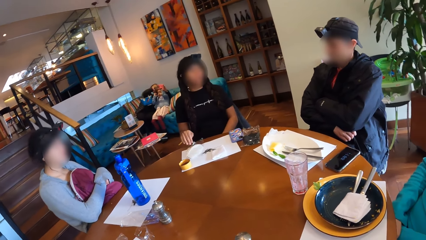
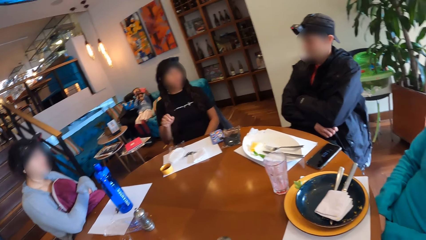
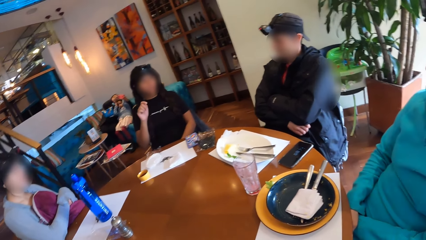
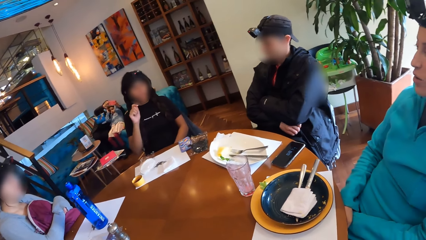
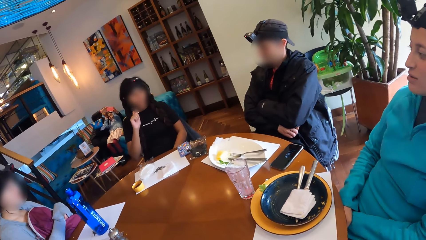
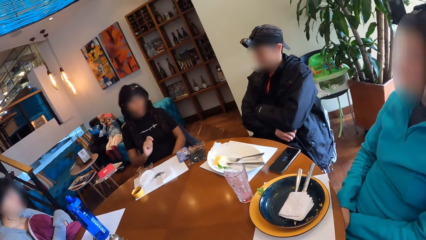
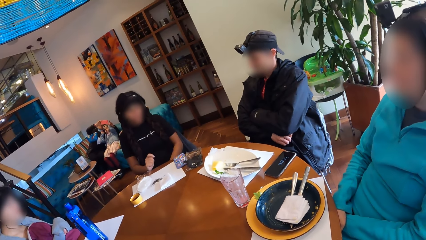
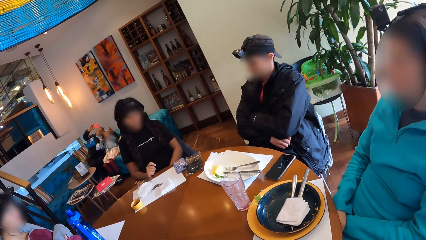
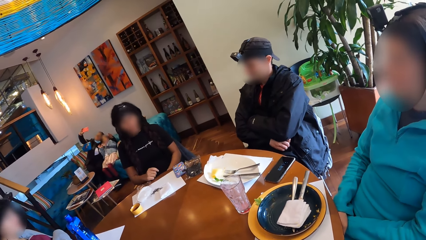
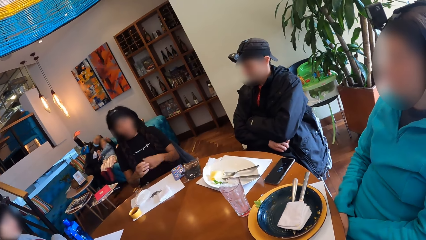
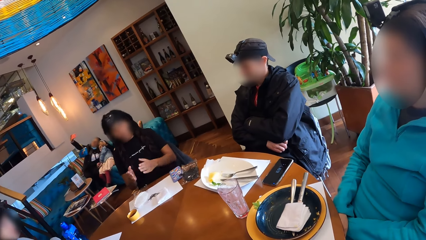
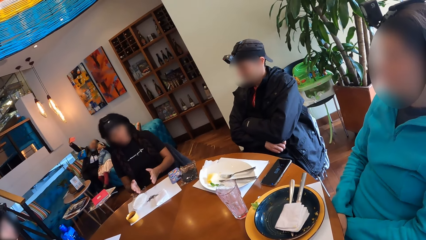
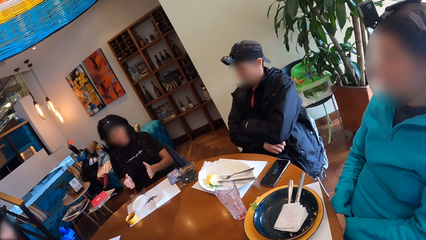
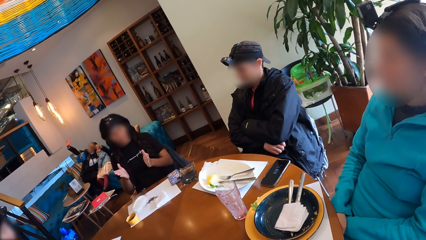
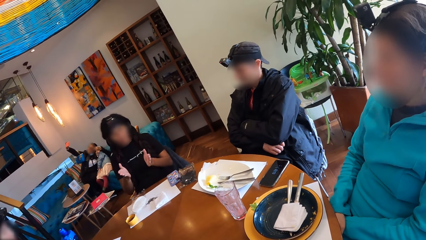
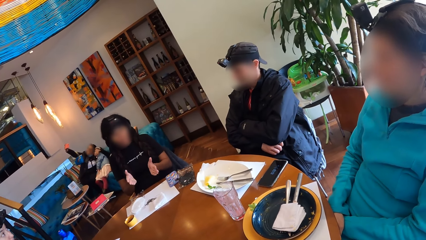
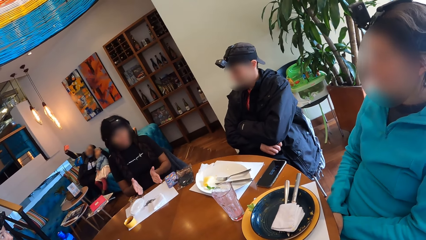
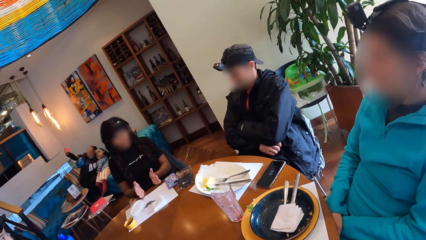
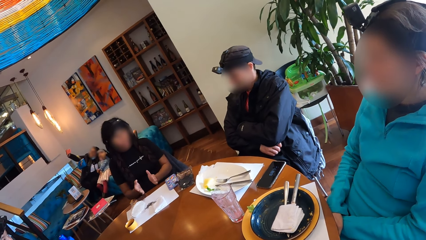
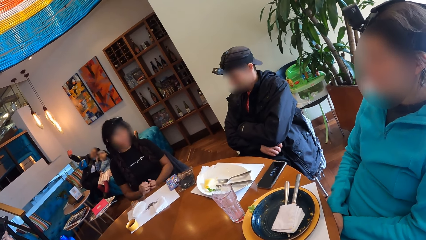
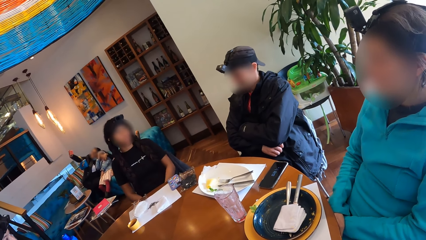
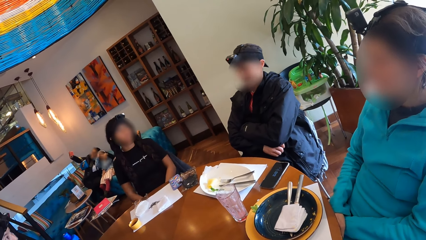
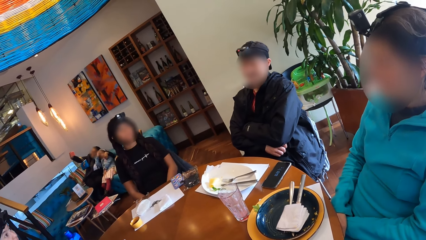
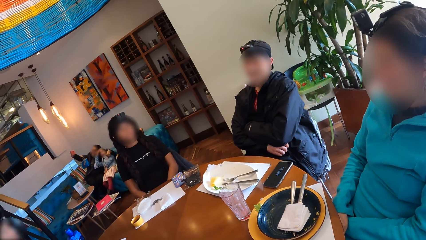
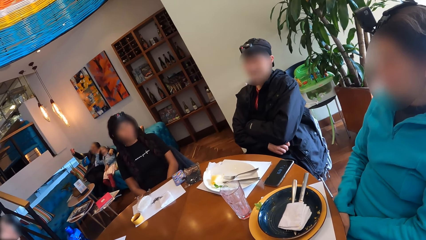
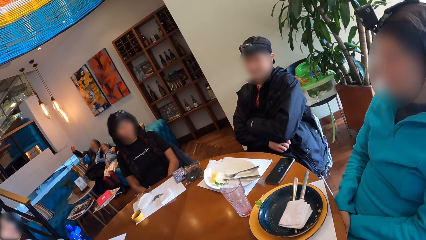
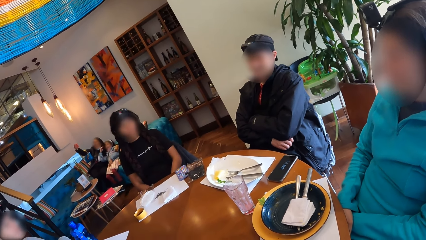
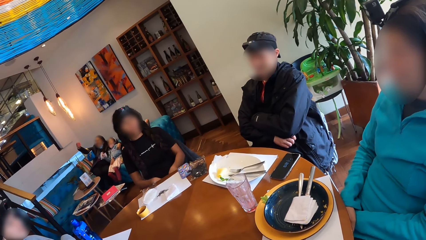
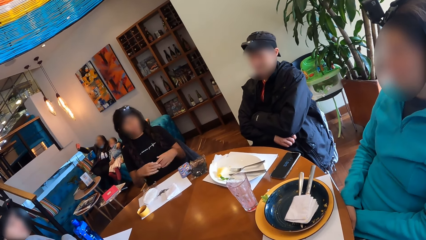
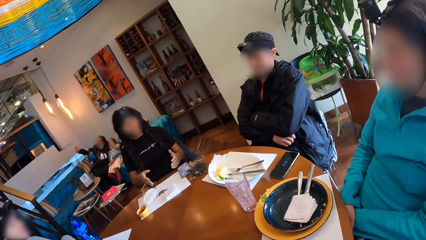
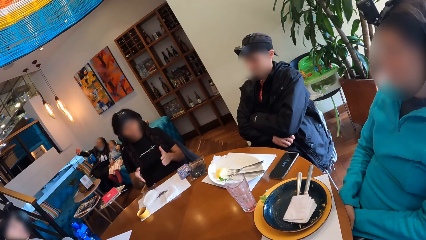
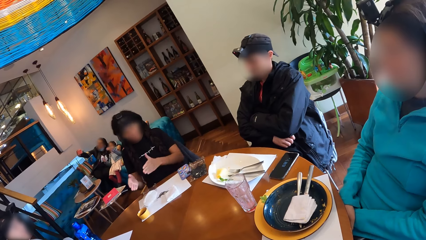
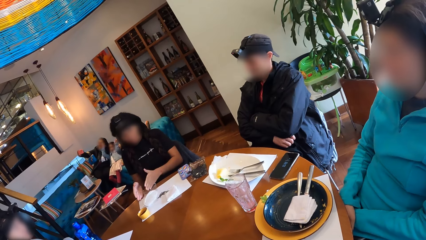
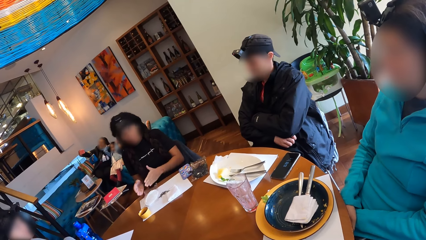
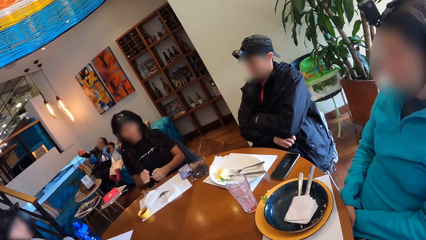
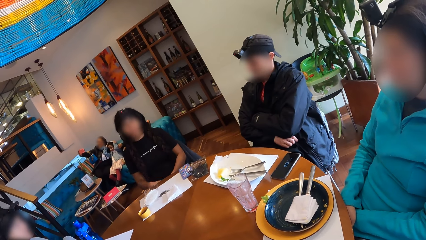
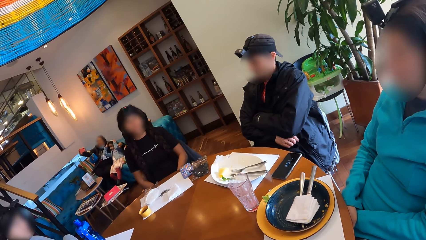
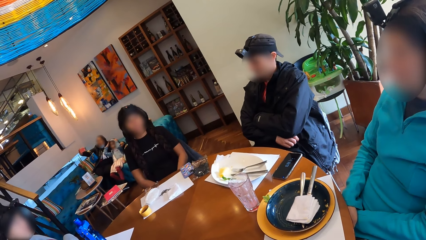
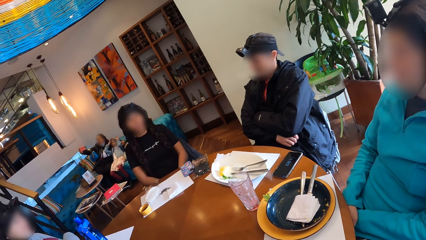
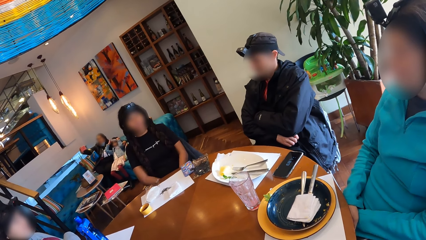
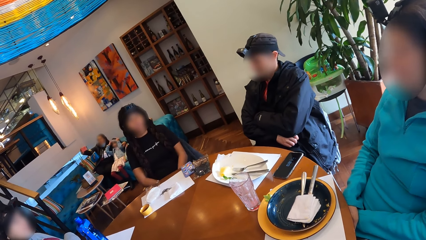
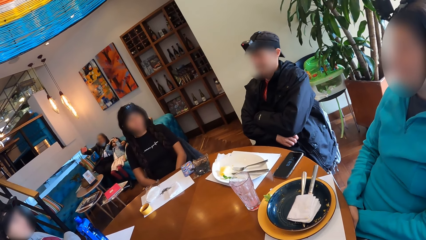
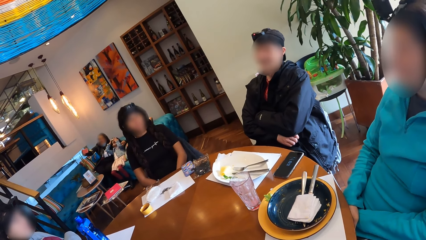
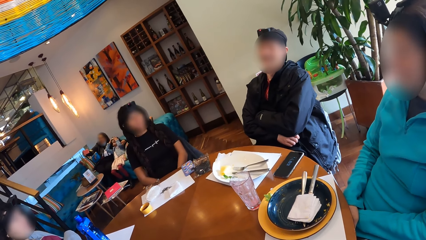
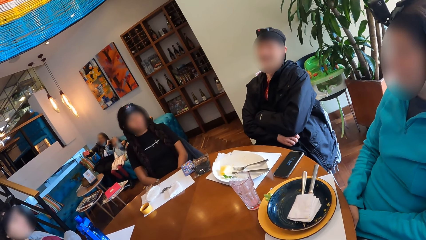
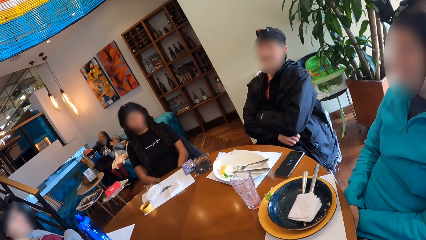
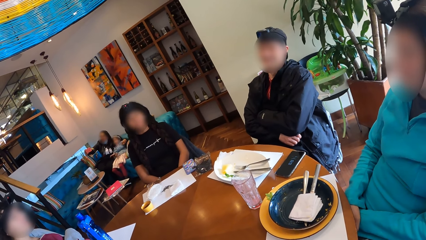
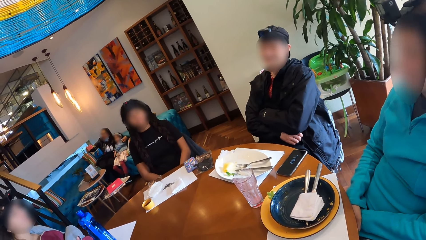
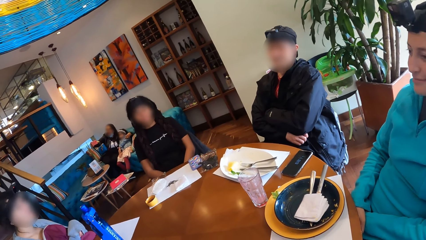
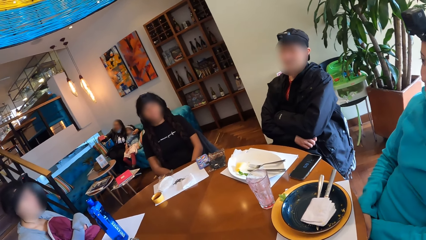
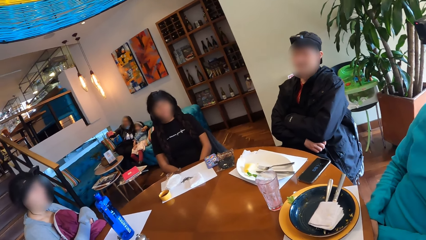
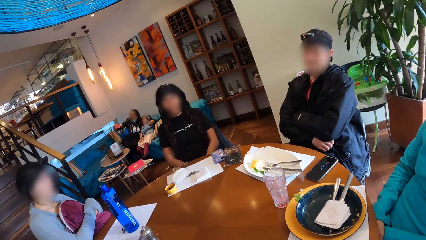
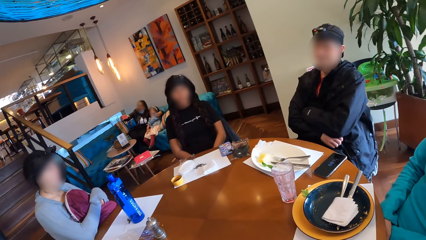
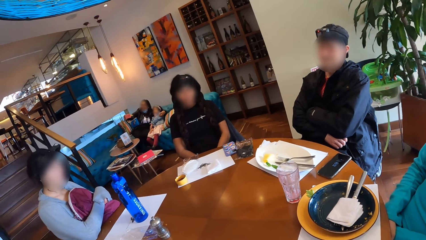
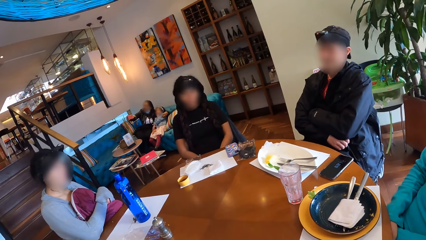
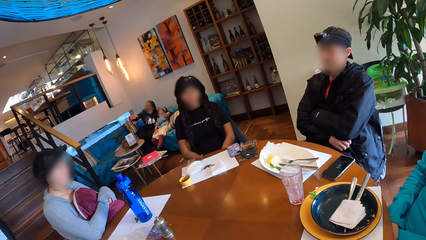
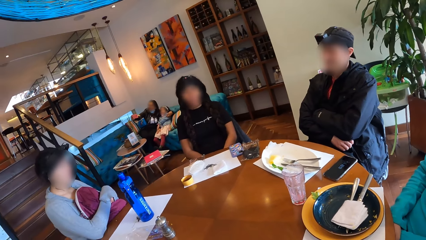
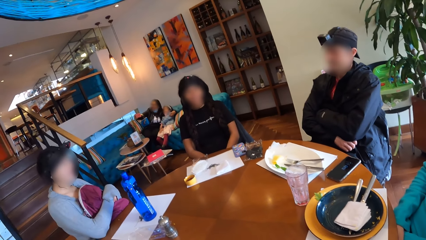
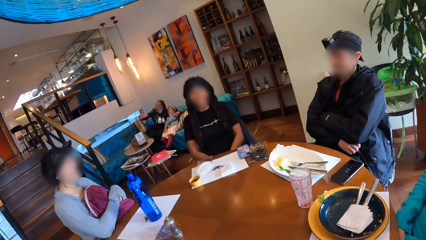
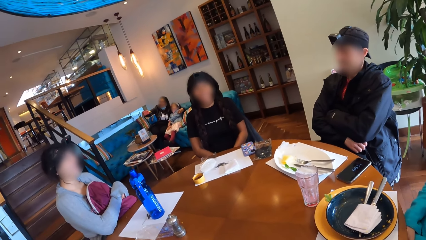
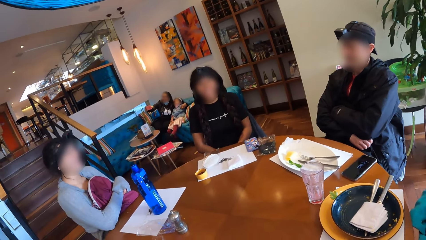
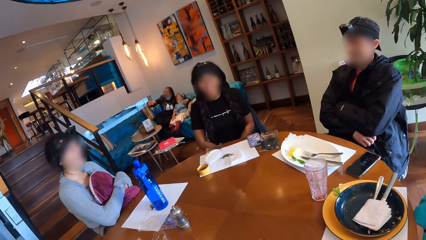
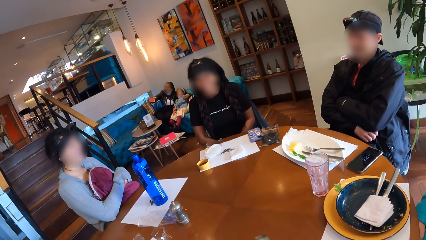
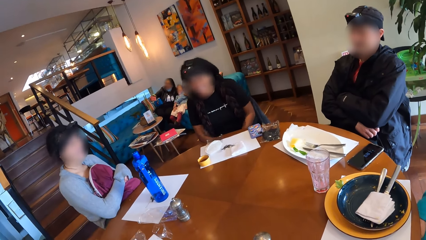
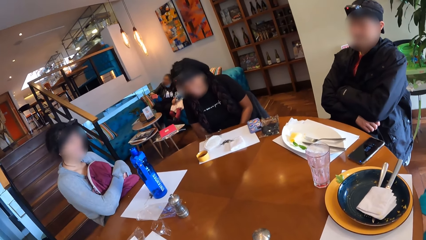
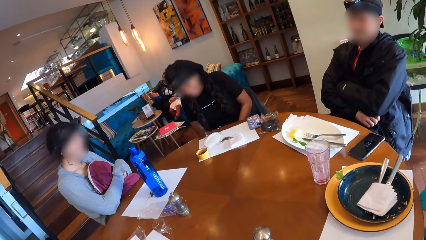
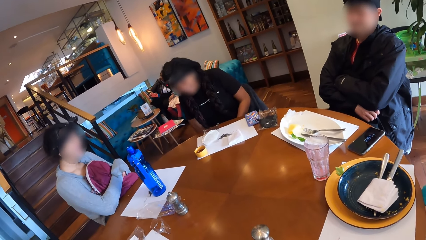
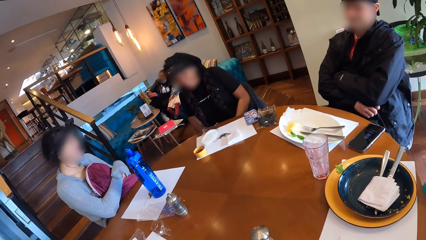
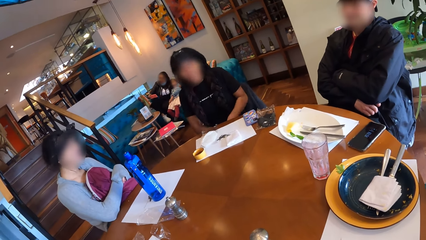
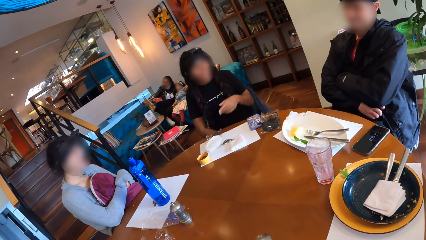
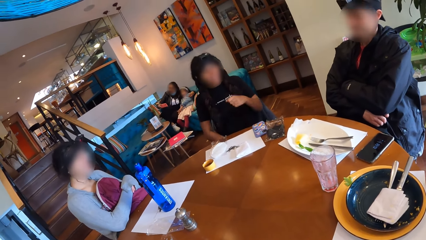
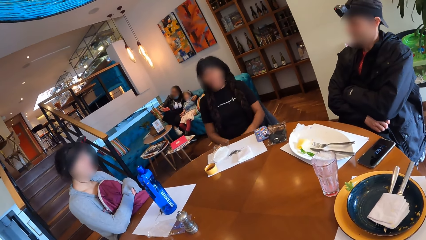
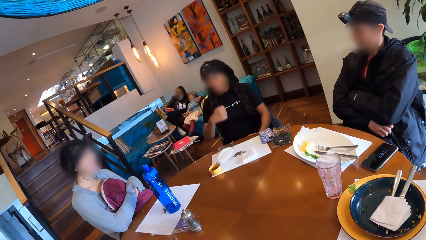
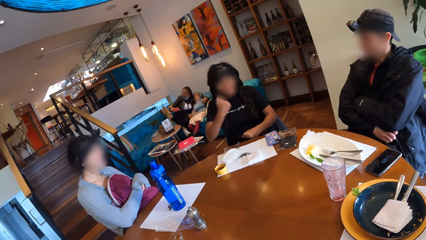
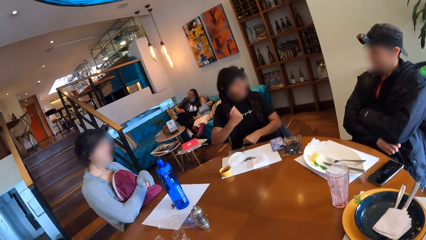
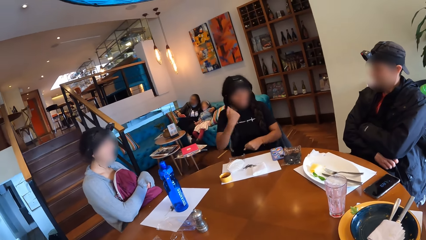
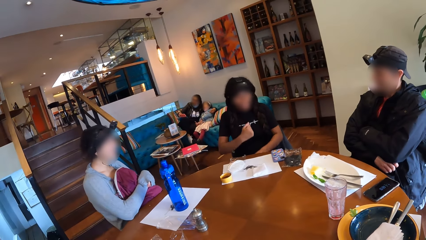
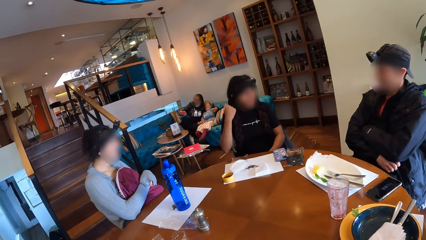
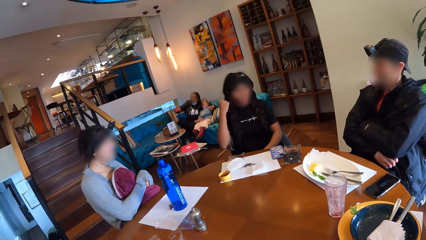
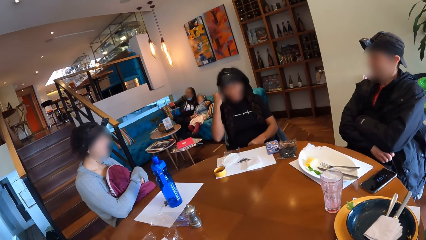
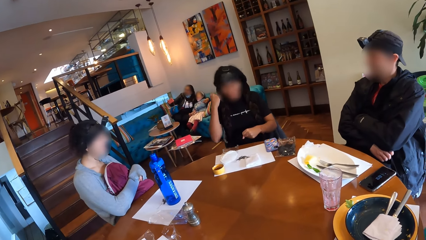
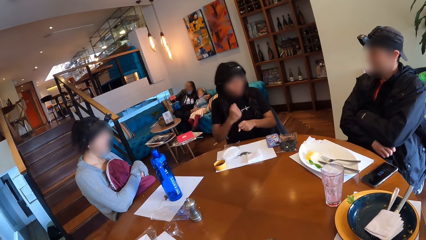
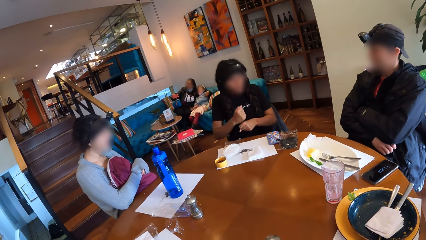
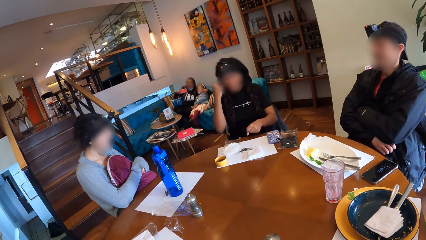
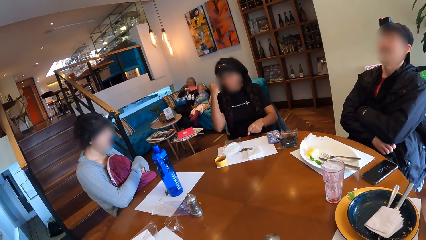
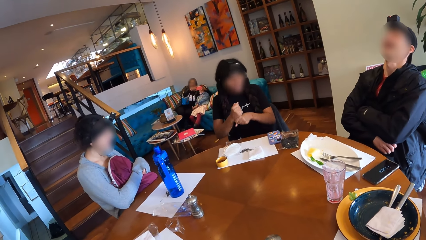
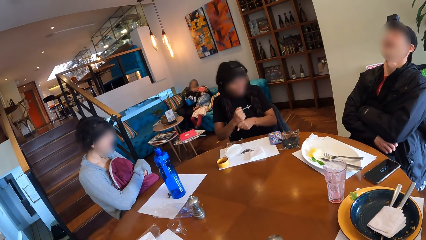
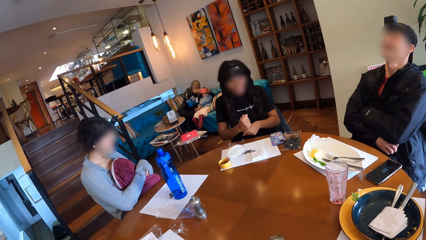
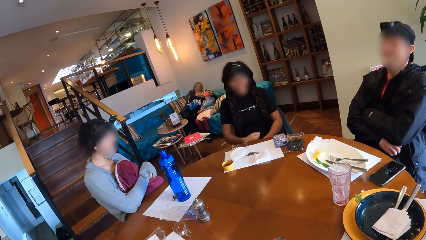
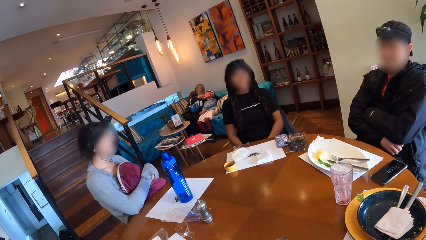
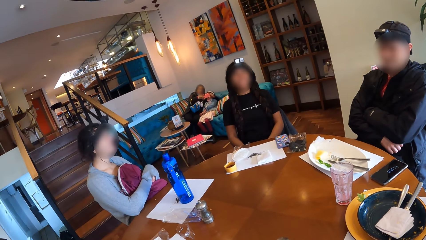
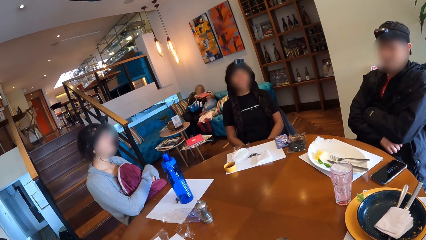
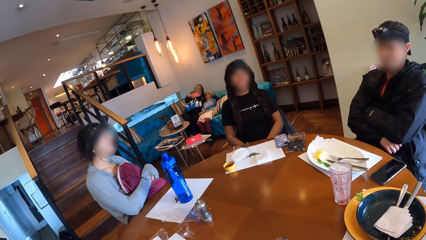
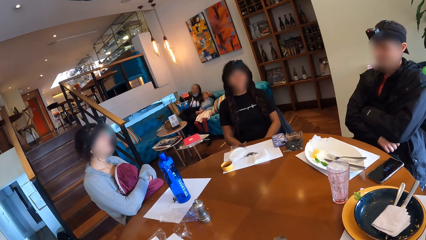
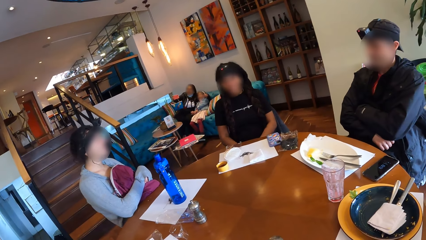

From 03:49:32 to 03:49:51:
The camera wearer interacts with three women and a man. The first woman moves hands. The third woman nods.
